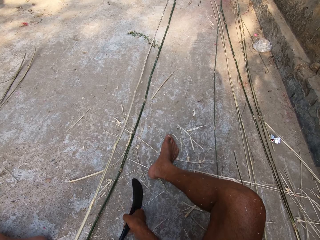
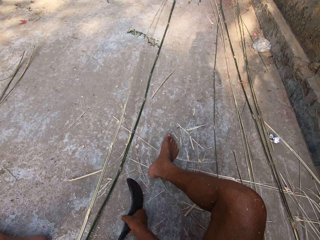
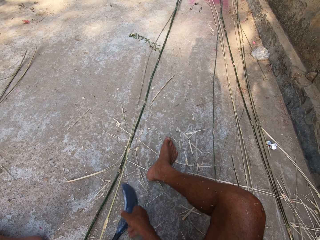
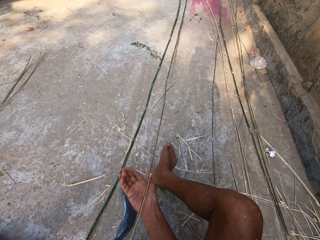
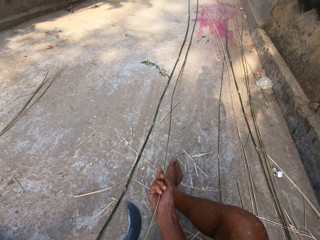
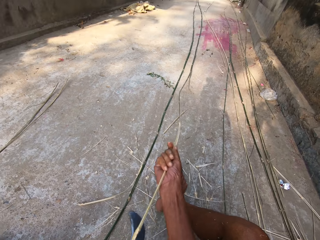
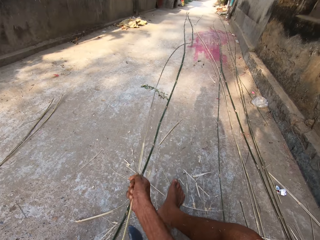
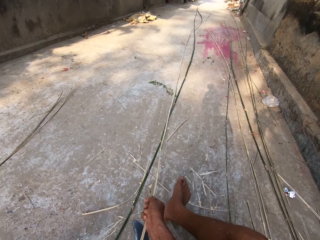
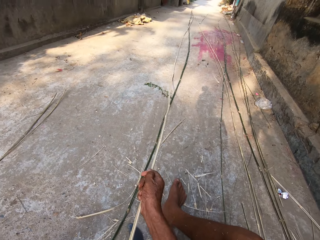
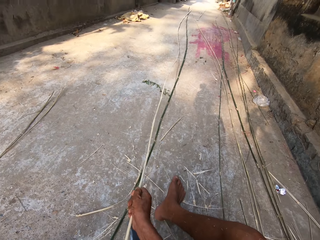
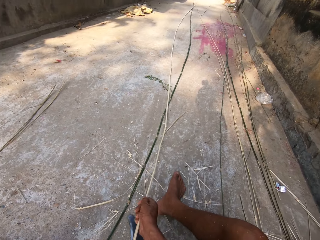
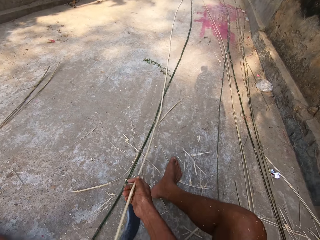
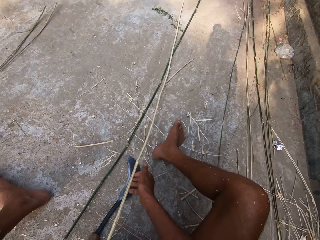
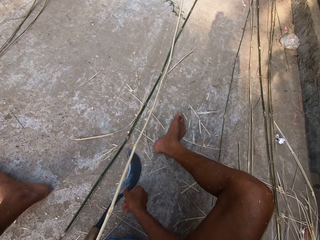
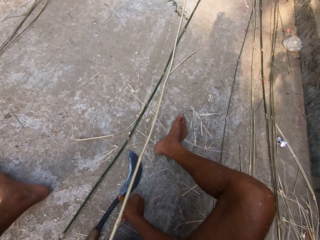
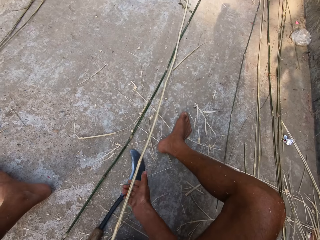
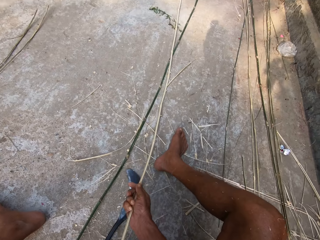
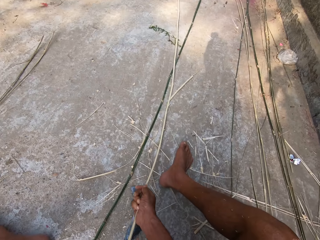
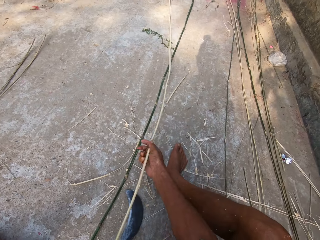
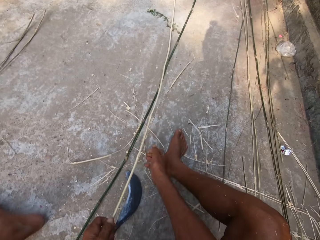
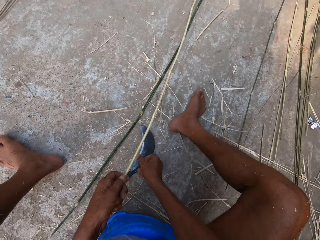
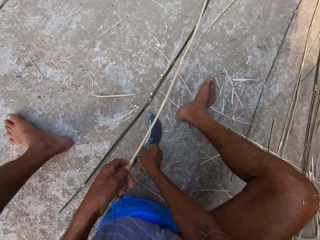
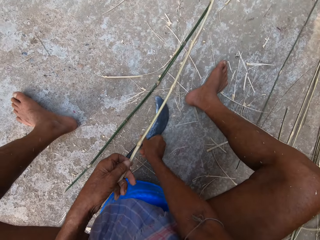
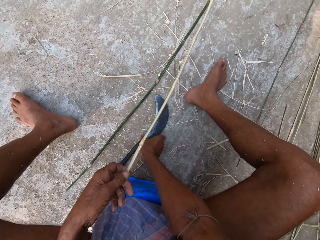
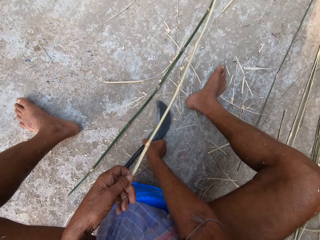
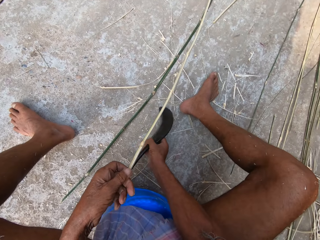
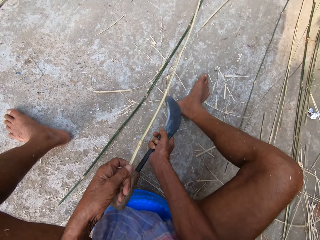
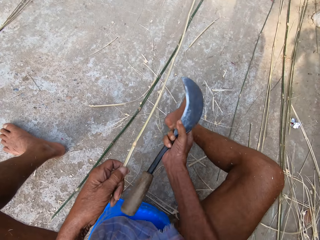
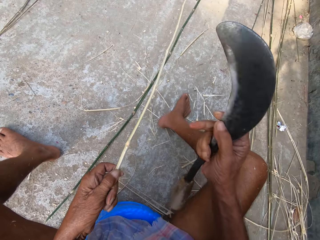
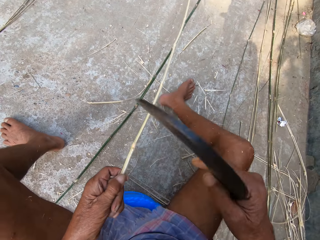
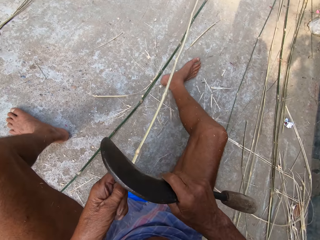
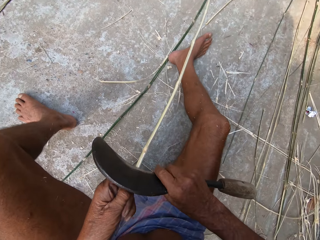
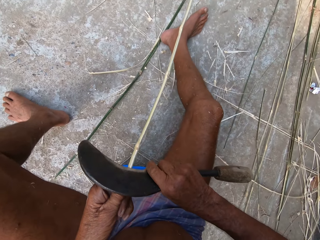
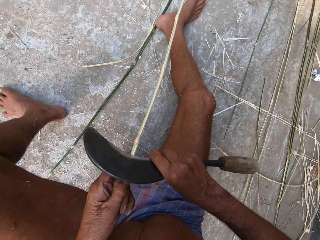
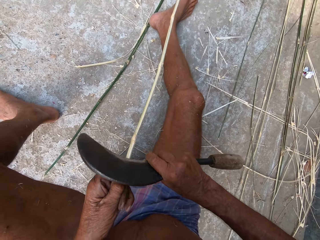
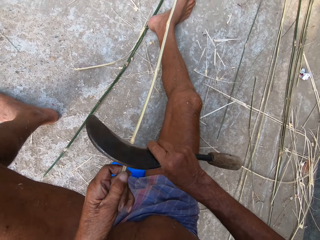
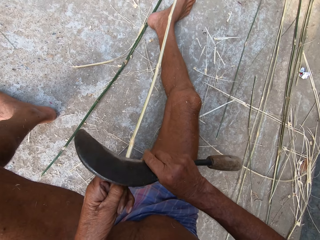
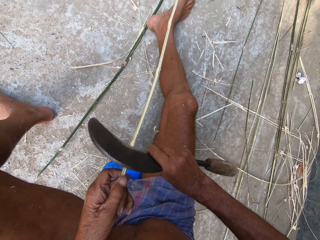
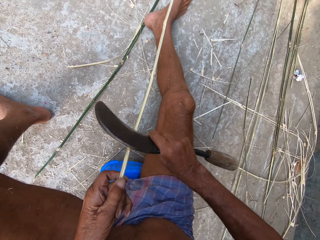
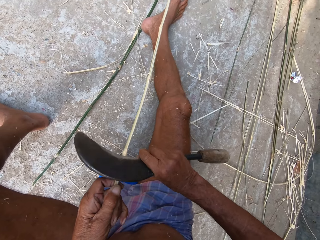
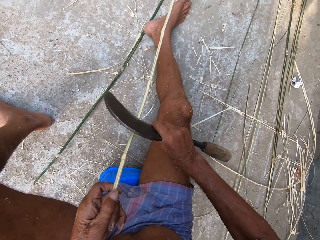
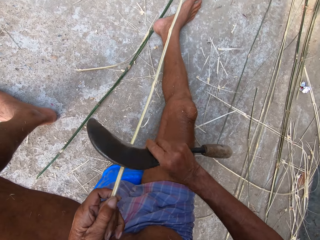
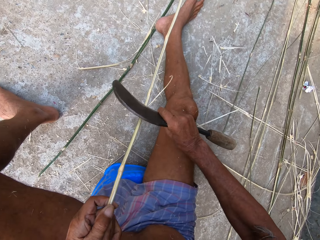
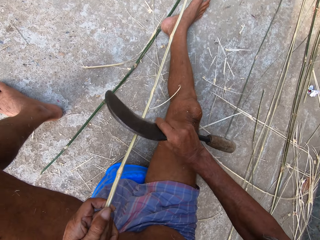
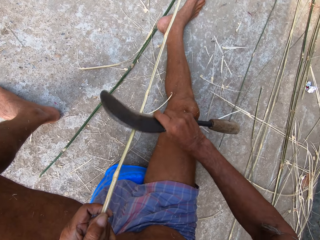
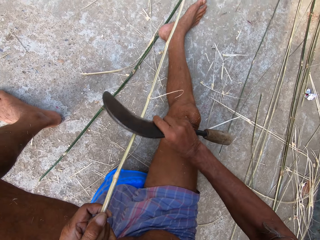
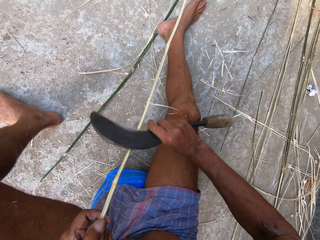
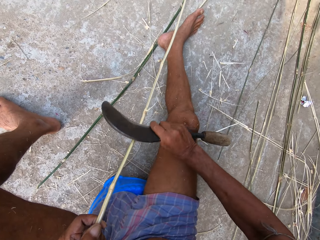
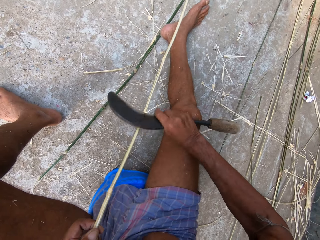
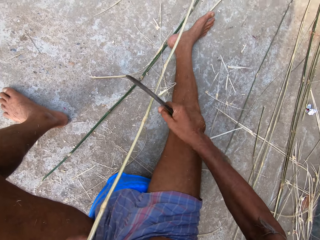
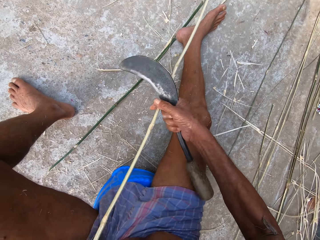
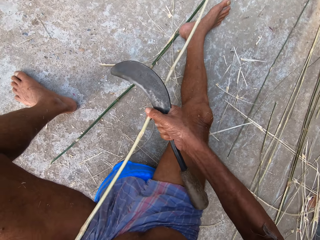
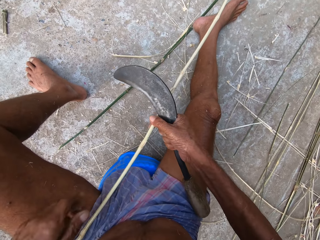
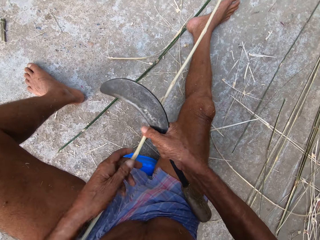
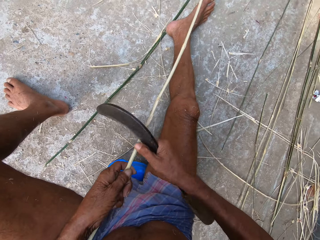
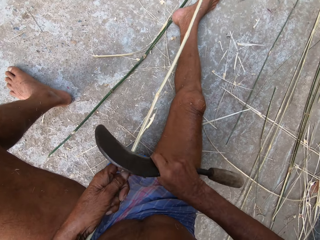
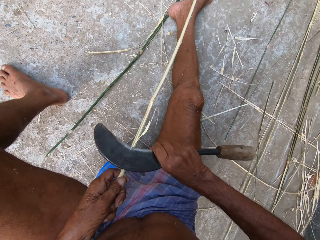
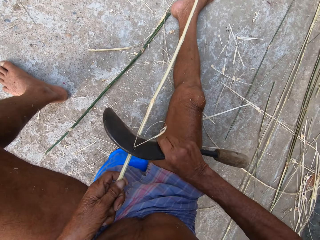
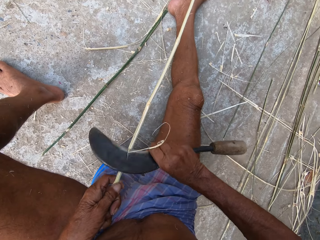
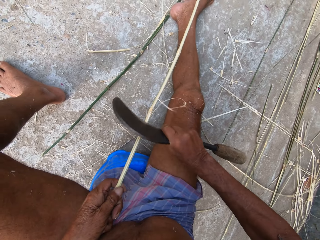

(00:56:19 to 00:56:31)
The camera wearer drops the kukri knife on the ground with his right hand. He shakes the bamboo strip or stick with both hands and turns the bamboo stick. He picks up the kukri knife from the ground with his right hand. He peels the bamboo strip in his left hand with the kukri knife in his right hand.

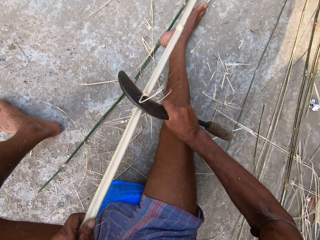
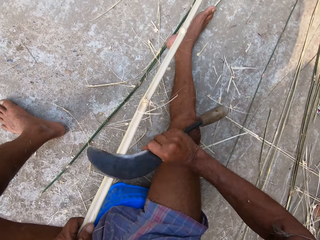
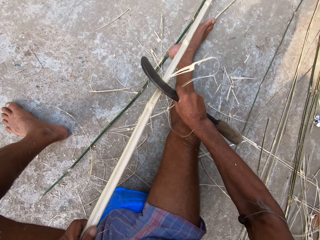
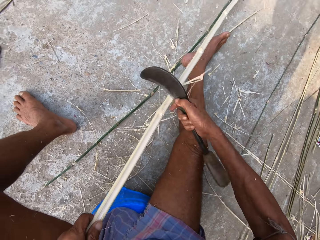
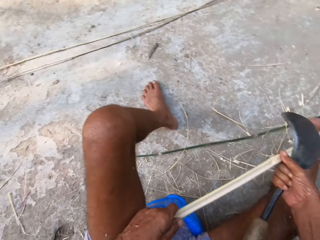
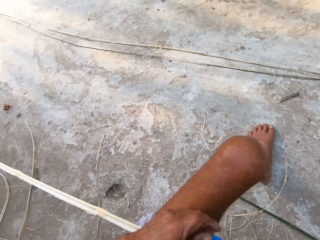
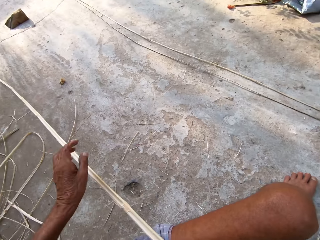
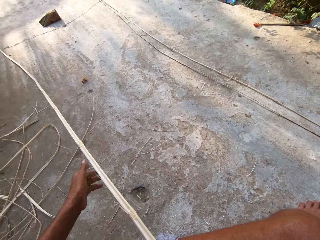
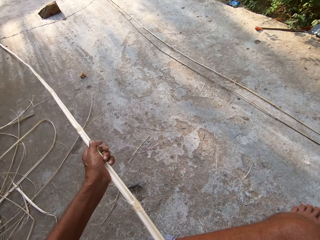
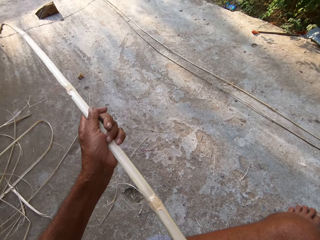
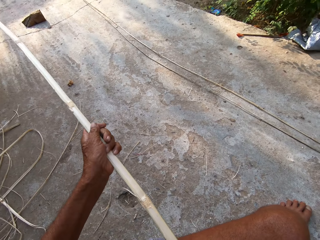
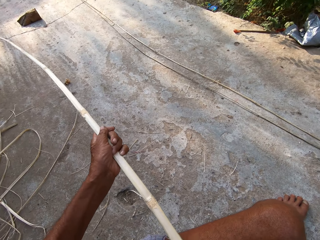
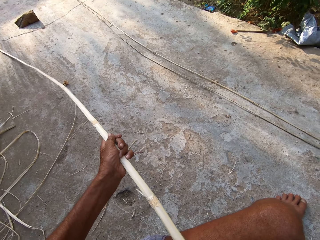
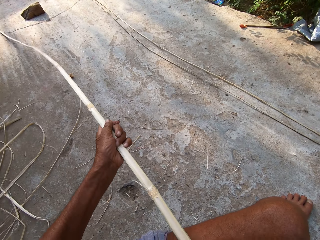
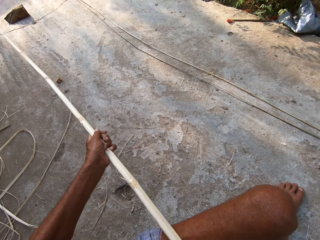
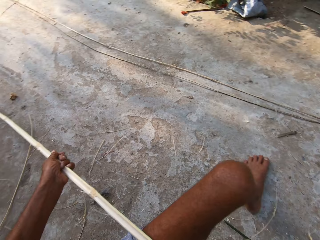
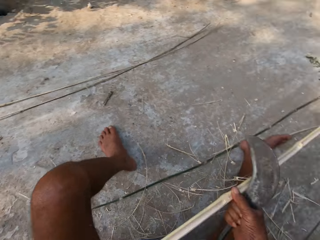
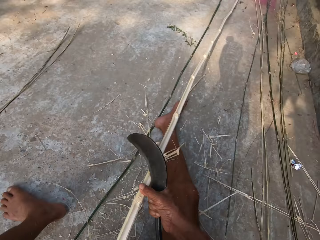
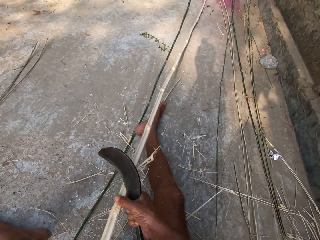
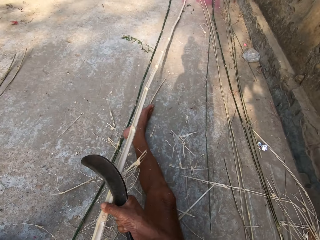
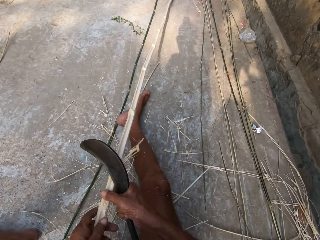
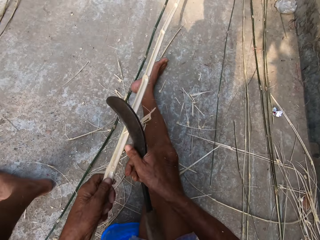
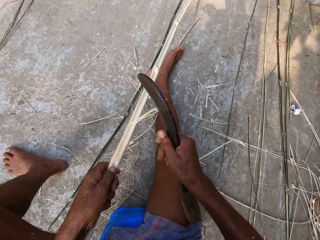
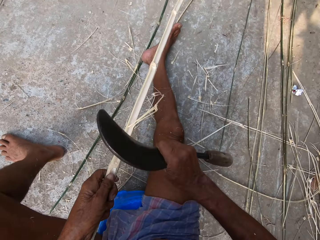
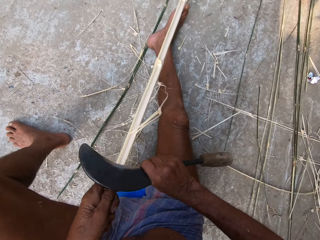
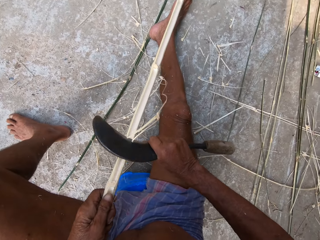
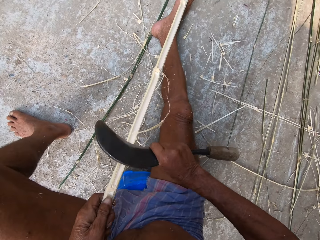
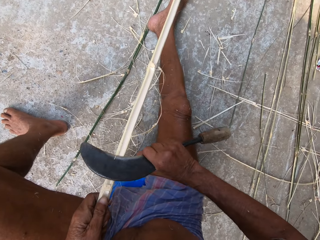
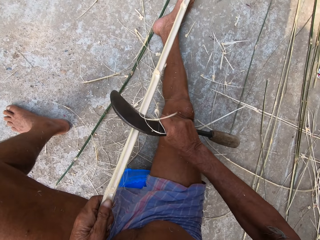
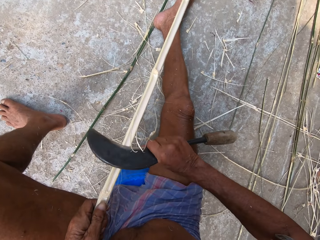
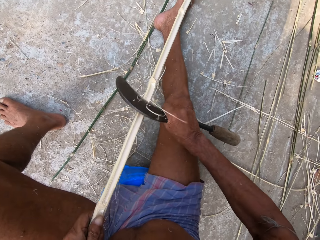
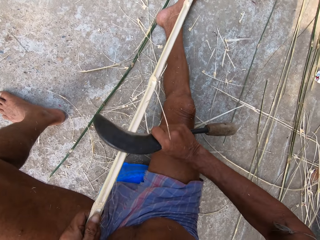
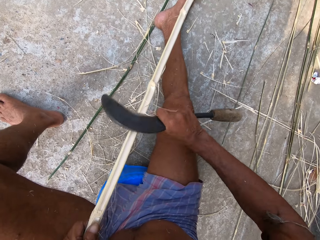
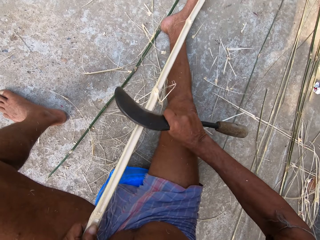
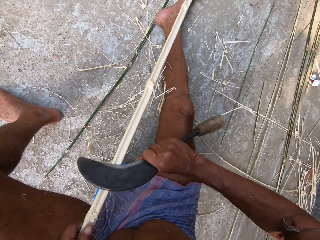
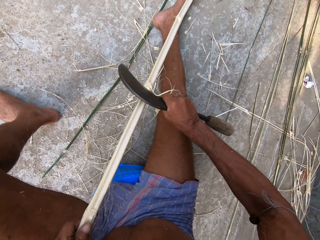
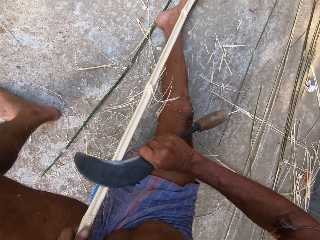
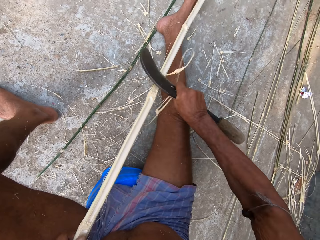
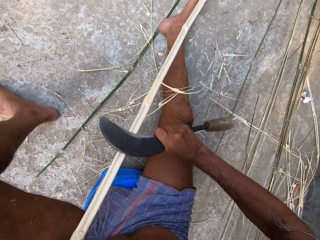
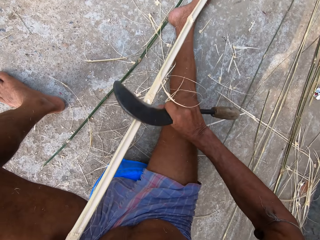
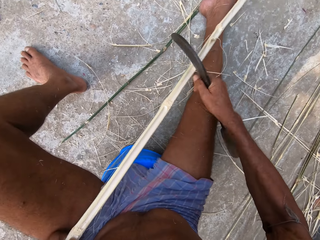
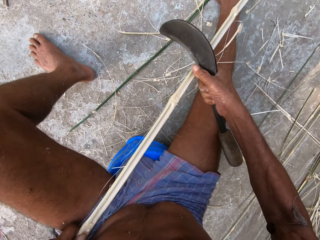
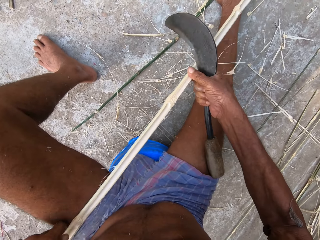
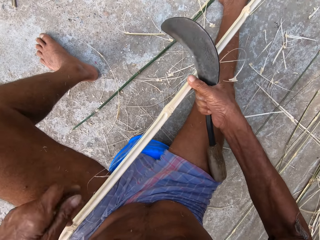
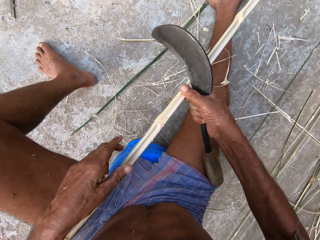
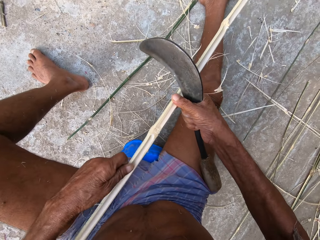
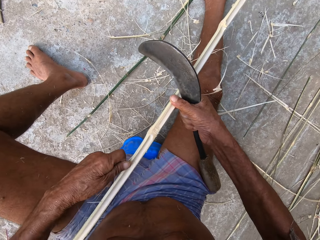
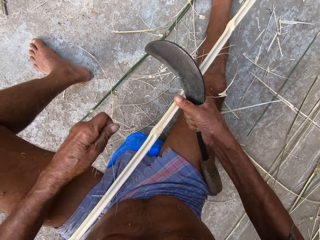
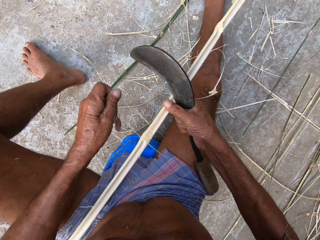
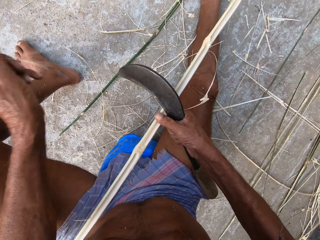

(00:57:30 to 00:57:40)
The camera wearer shakes the bamboo strip with his left hand. He peels the bamboo strip in his left hand with the kukri knife in his right hand.
